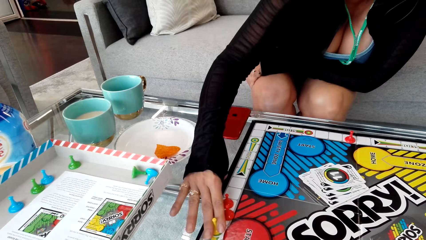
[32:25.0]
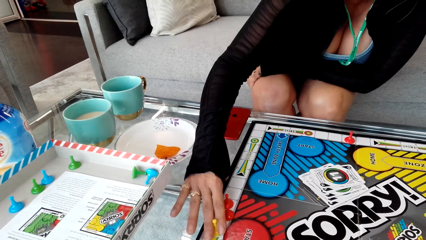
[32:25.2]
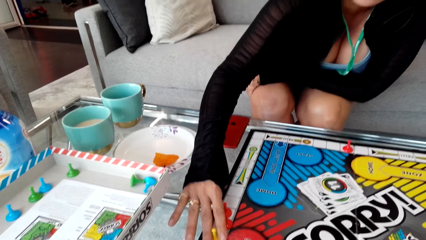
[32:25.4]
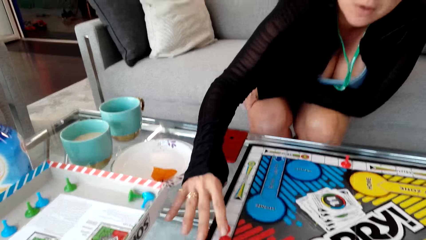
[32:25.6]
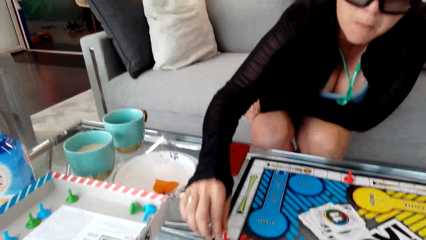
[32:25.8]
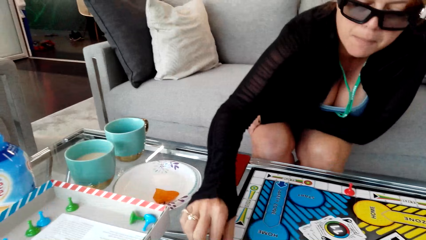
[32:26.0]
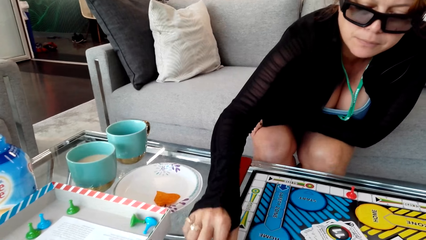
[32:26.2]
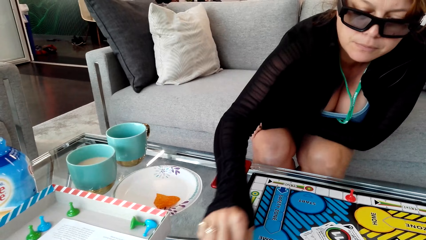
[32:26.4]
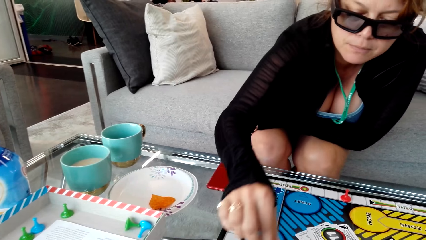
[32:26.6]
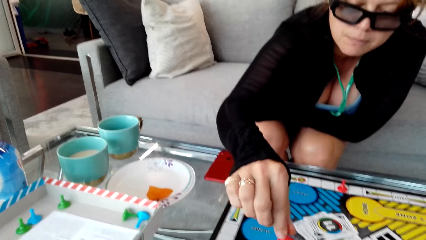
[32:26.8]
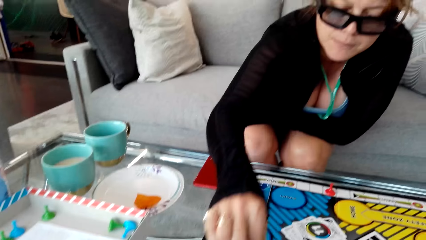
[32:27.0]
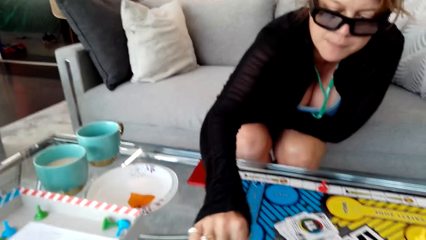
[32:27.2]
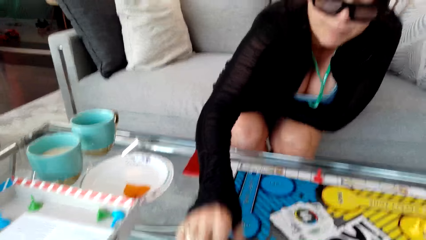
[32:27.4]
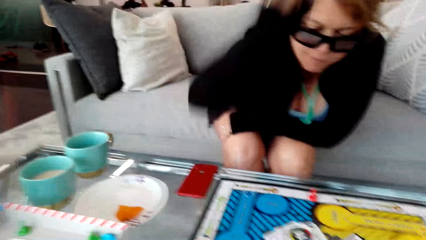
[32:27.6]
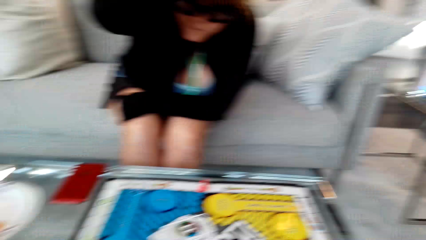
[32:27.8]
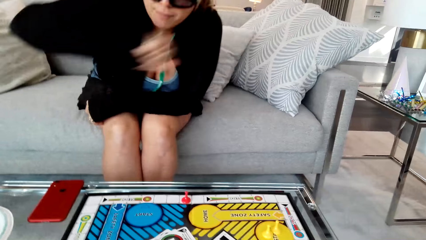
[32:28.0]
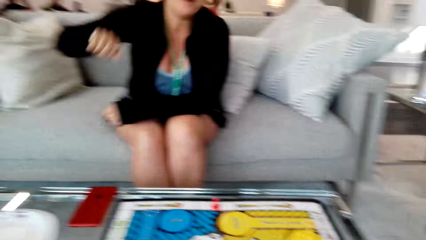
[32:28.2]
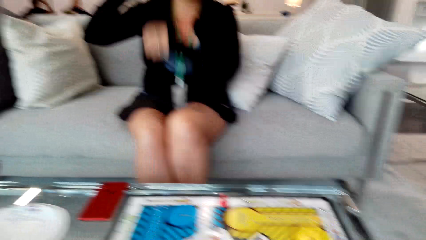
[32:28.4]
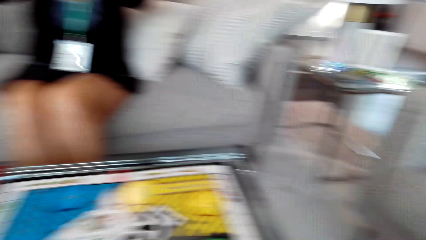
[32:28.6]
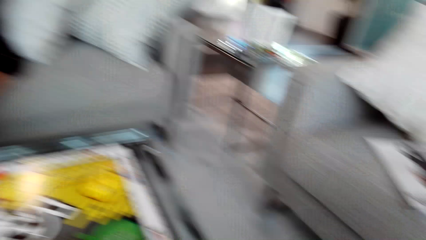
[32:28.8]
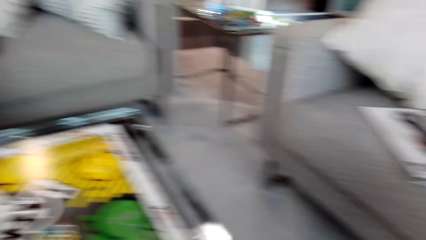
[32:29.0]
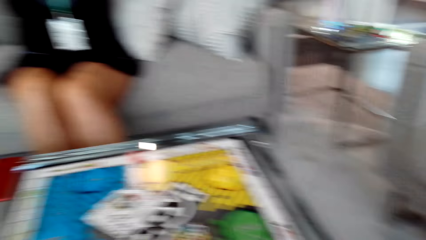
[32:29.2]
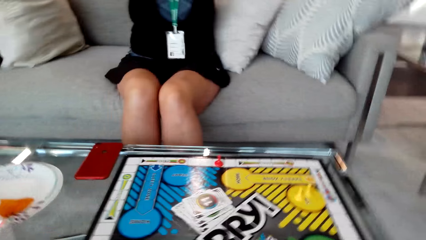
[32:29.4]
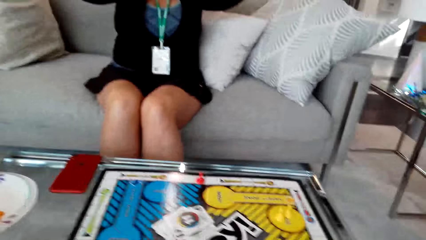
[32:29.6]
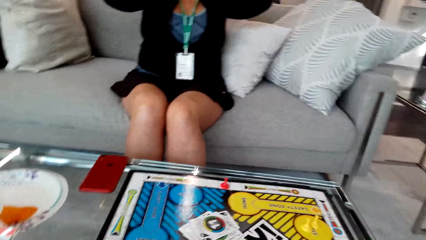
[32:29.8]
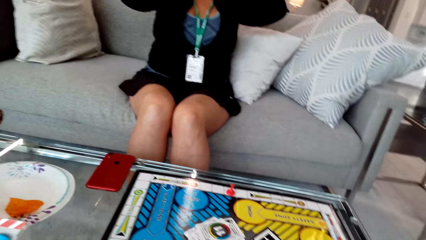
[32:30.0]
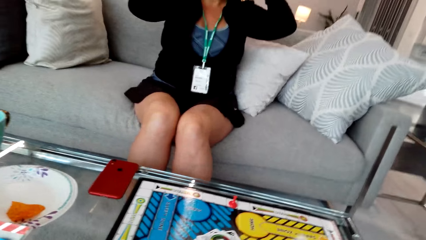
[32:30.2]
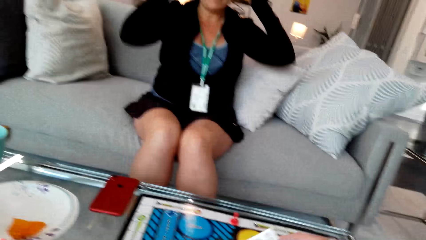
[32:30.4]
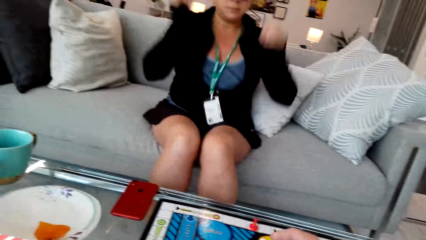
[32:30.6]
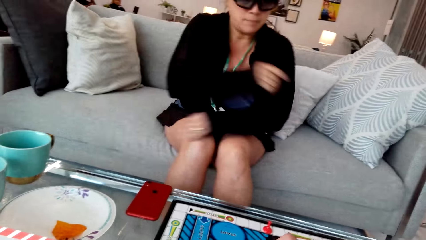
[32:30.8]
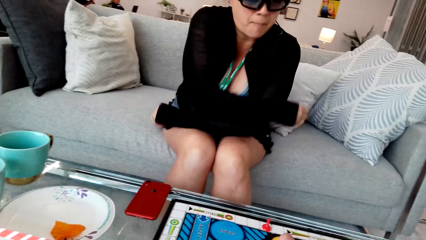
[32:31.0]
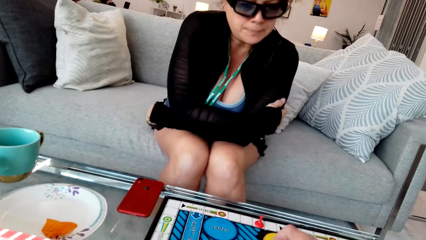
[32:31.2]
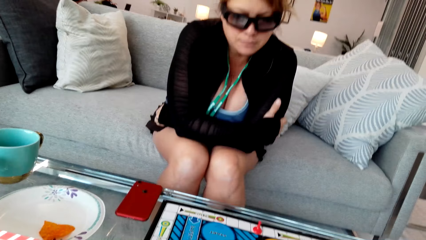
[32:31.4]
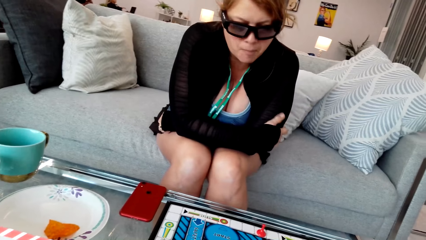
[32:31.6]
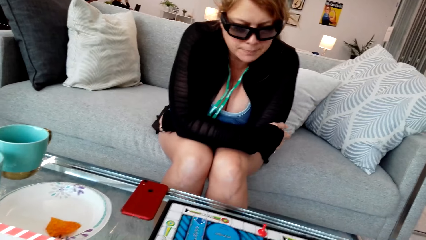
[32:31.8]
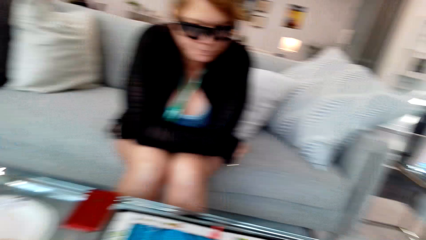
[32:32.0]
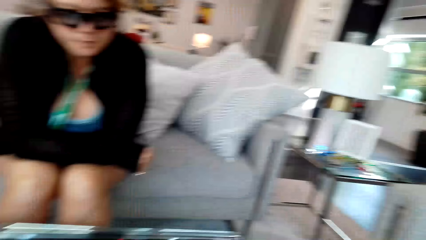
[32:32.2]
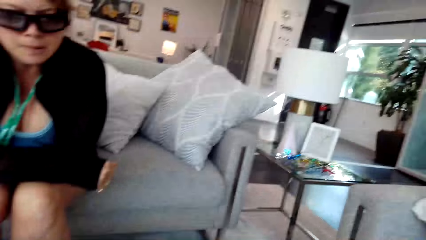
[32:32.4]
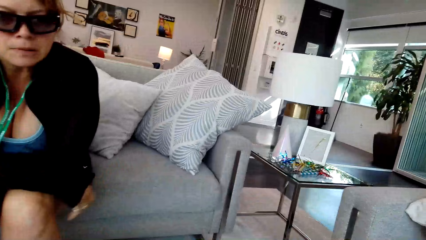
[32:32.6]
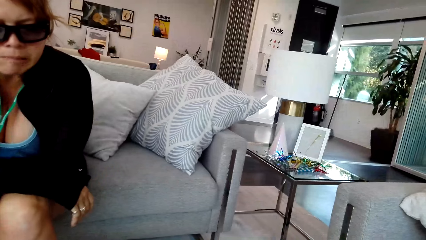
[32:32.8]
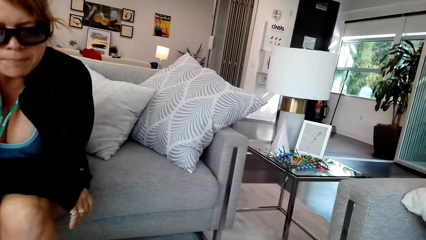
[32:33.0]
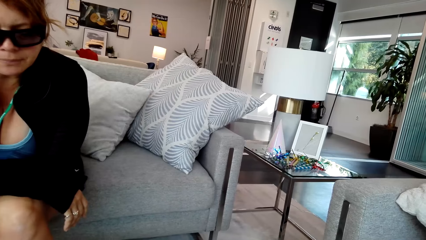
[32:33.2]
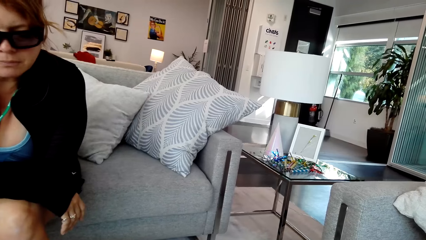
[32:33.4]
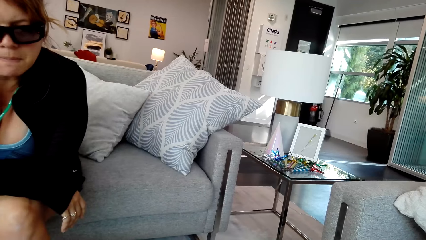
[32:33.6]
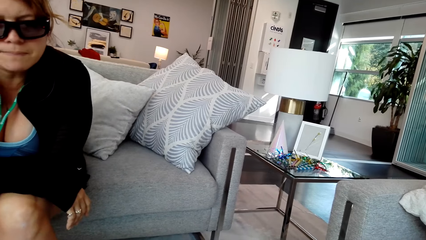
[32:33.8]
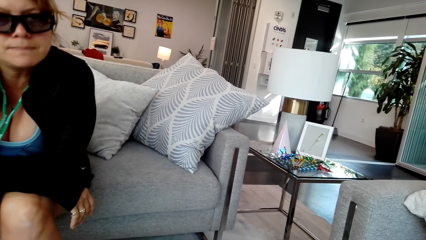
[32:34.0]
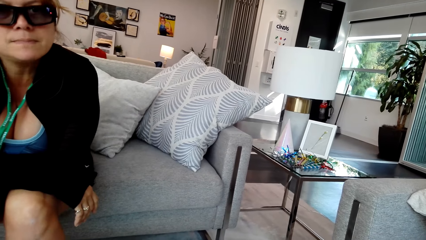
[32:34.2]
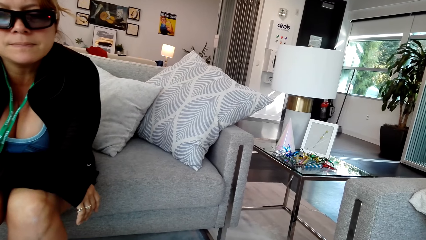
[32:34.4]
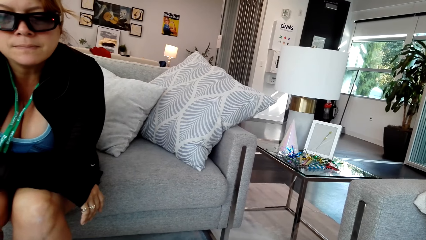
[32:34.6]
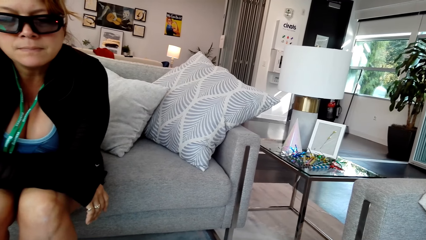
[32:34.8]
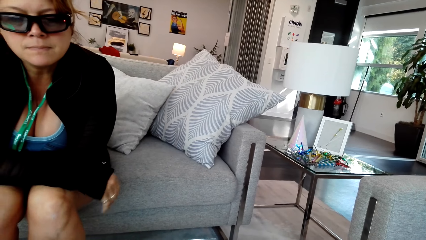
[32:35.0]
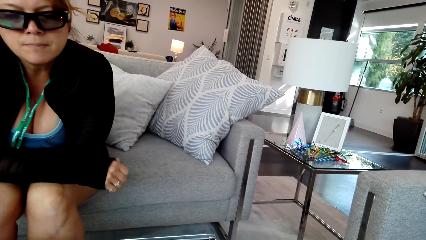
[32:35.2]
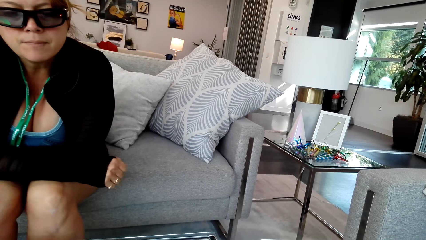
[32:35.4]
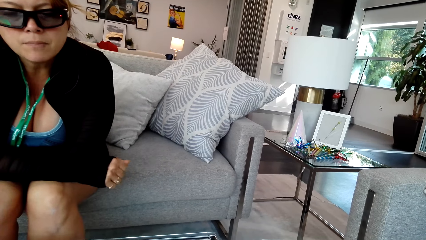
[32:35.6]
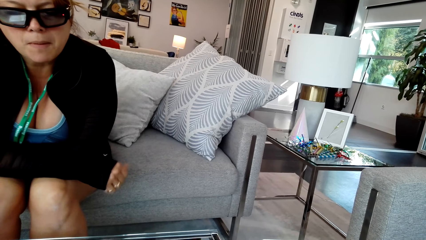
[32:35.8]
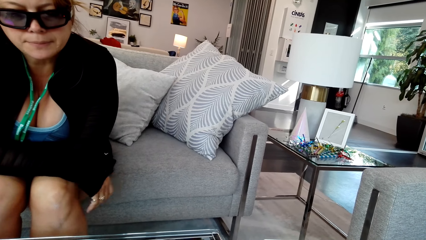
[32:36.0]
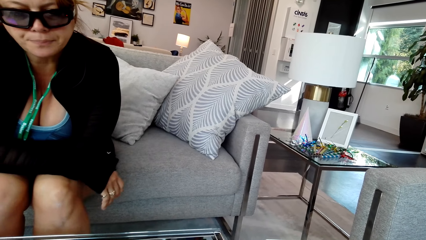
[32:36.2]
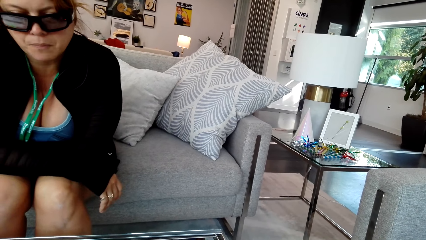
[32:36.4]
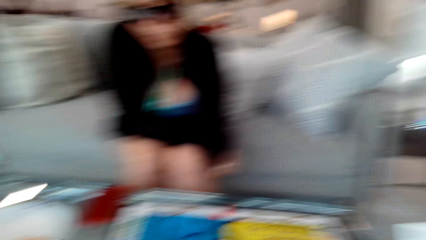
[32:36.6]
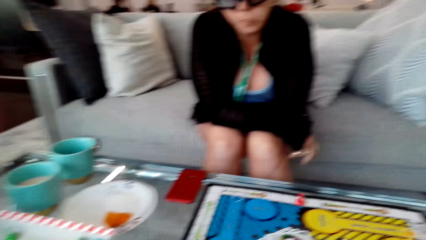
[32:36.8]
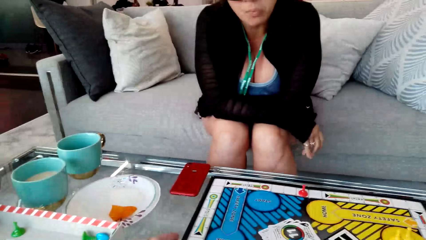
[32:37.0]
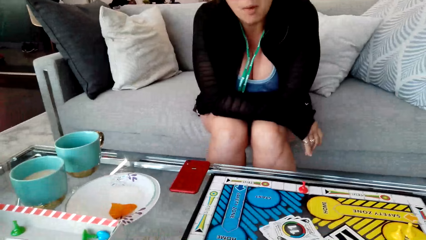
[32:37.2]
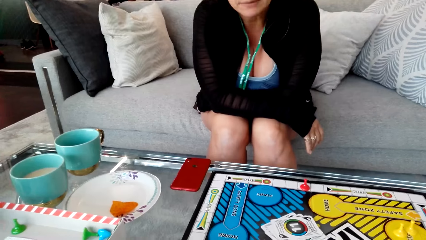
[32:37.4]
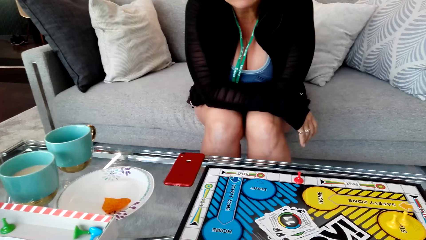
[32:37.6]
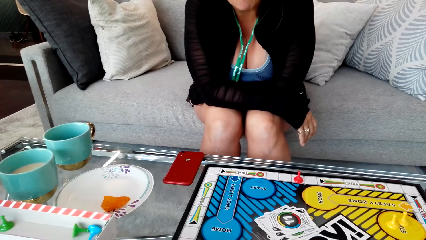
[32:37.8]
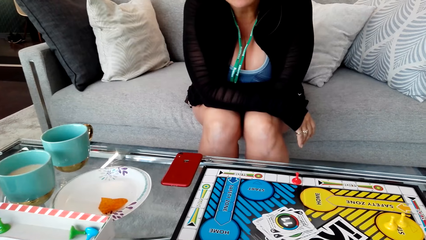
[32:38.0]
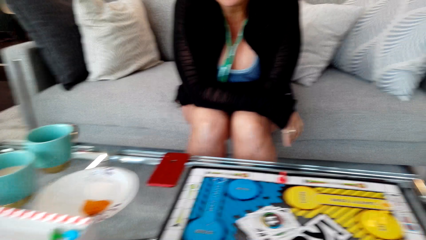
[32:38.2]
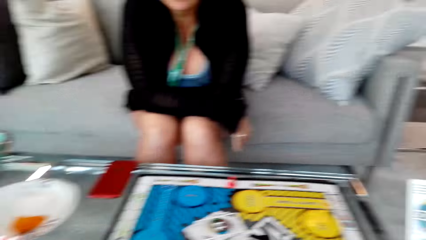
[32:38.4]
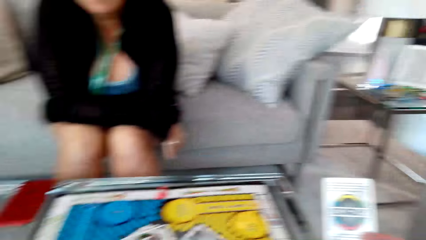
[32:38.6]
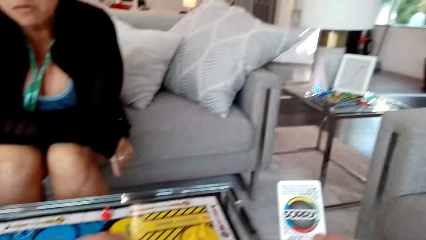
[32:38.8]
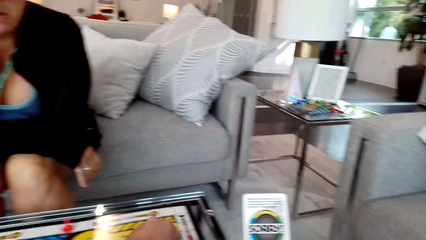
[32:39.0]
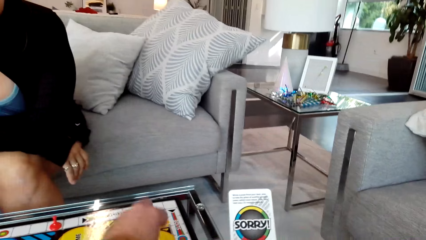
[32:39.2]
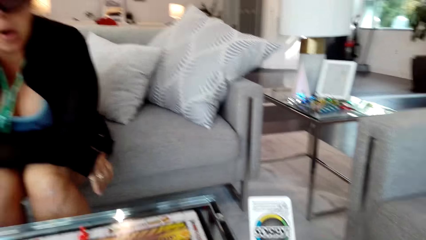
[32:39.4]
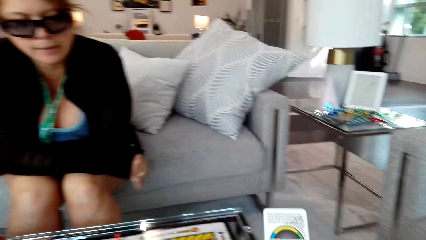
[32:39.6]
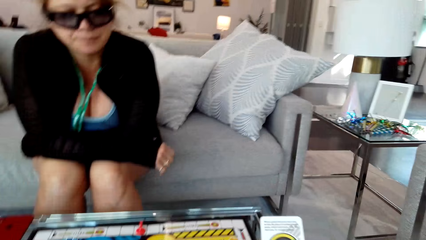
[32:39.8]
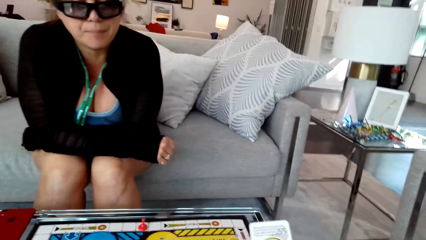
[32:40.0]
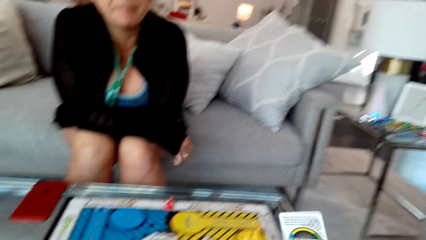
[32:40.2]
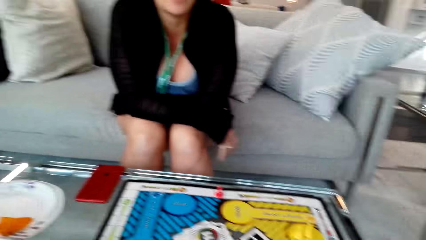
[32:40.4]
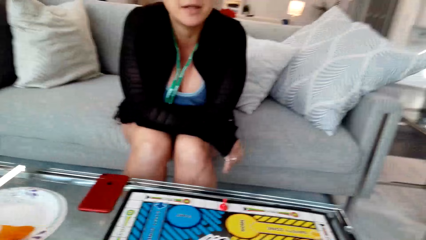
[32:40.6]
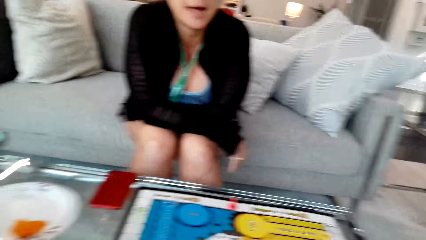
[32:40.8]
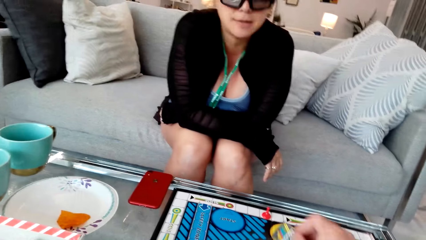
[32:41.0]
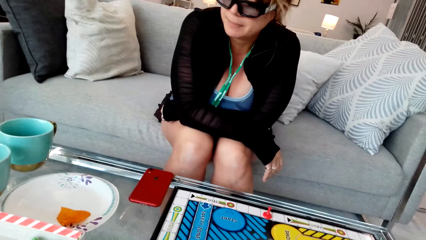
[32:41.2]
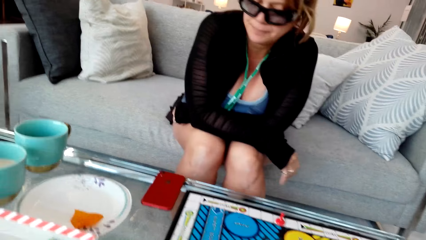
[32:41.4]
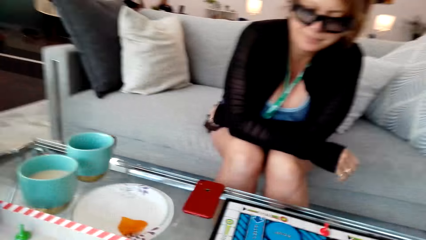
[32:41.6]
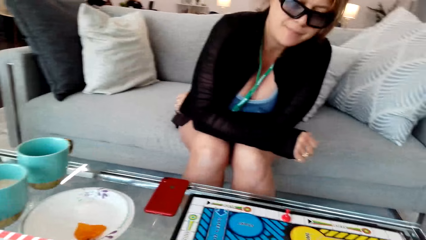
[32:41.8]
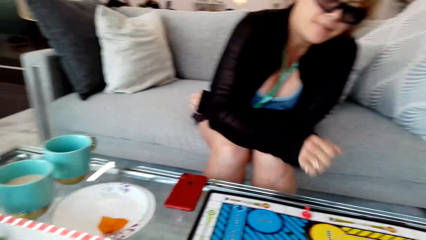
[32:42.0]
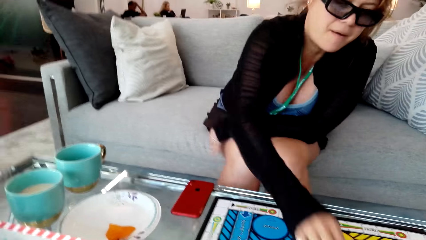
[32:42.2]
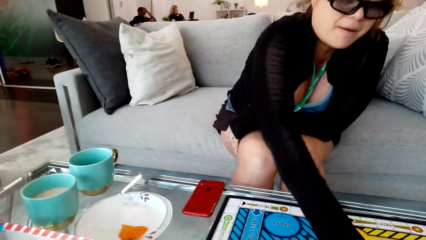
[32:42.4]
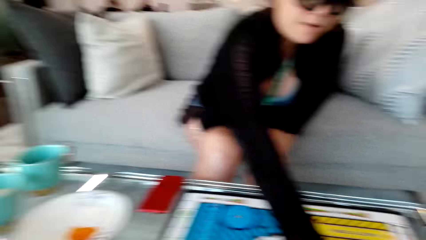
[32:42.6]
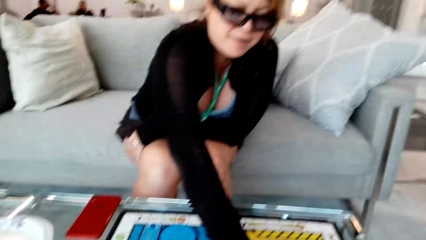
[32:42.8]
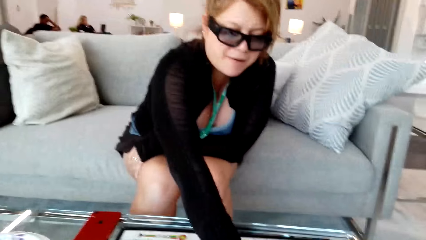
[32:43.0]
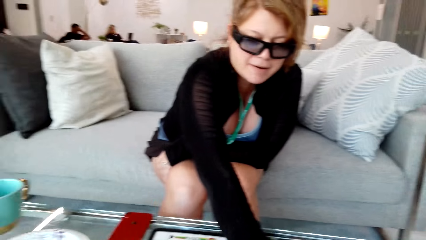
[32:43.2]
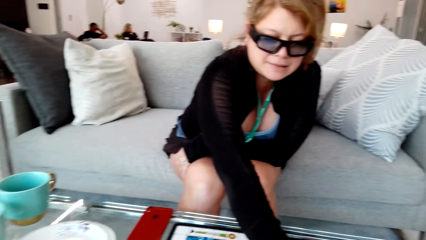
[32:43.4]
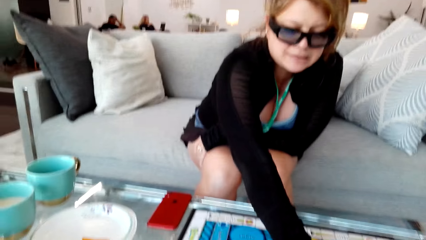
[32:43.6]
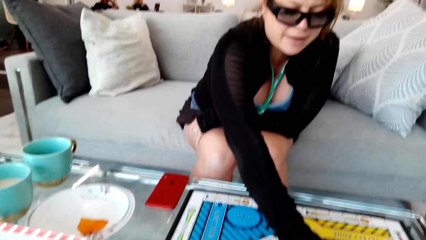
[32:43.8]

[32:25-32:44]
The camera wearer converses with a woman. The woman talks. The camera wearer plays a game with the woman. They converse with the woman. They play a game with the woman.
